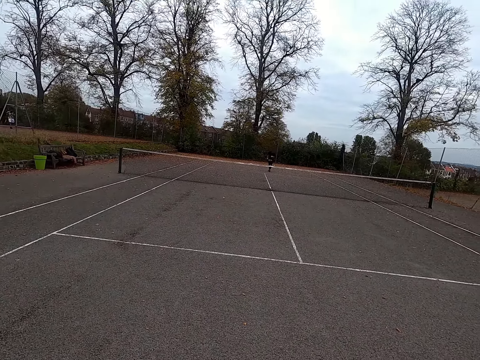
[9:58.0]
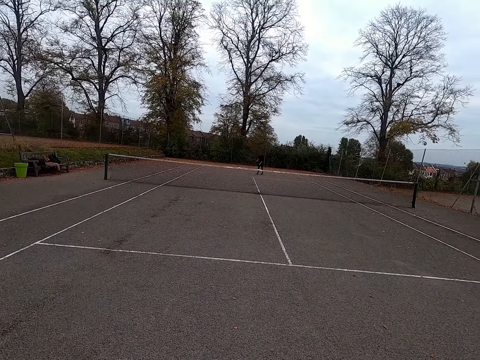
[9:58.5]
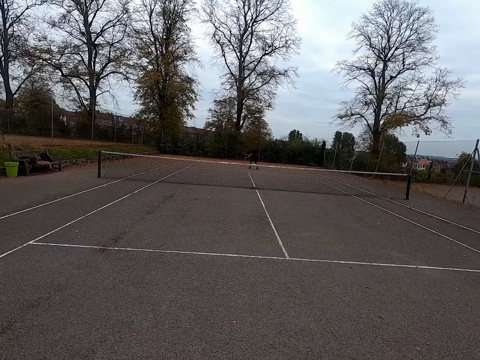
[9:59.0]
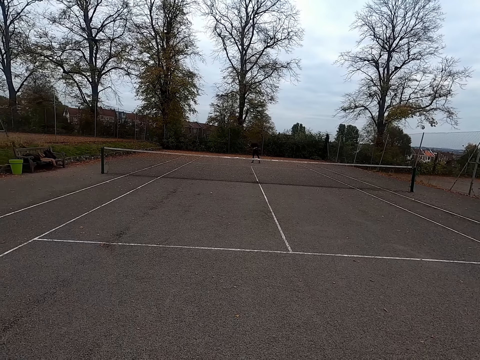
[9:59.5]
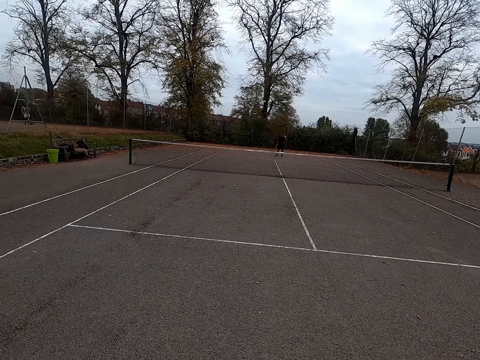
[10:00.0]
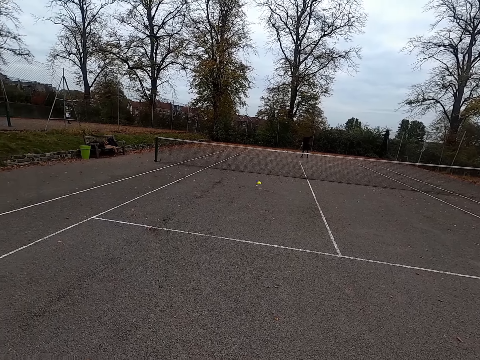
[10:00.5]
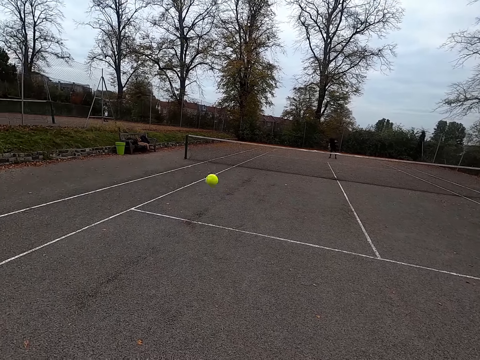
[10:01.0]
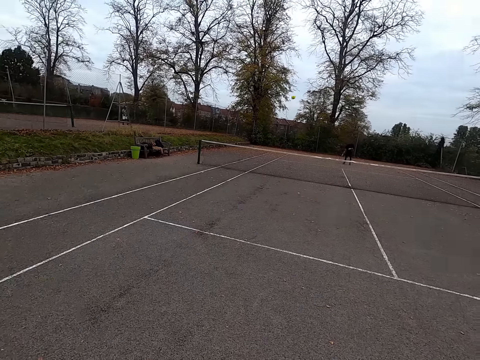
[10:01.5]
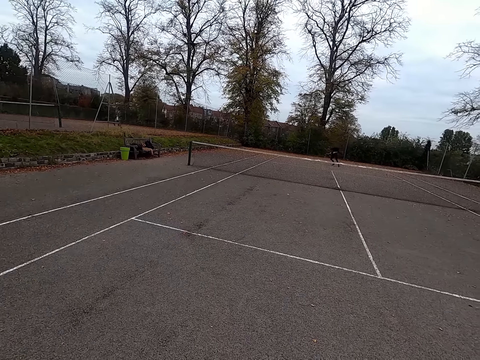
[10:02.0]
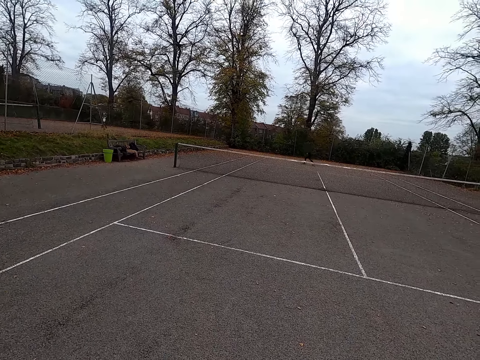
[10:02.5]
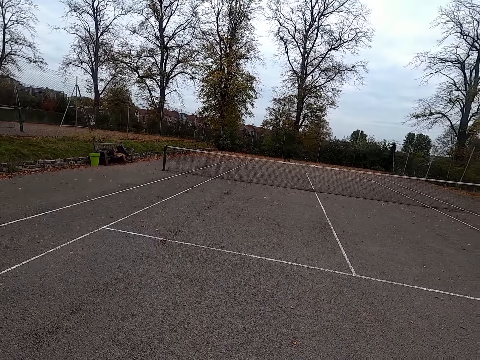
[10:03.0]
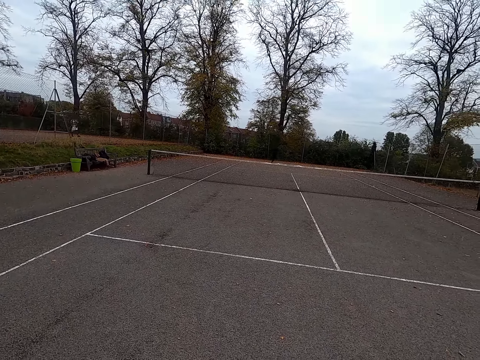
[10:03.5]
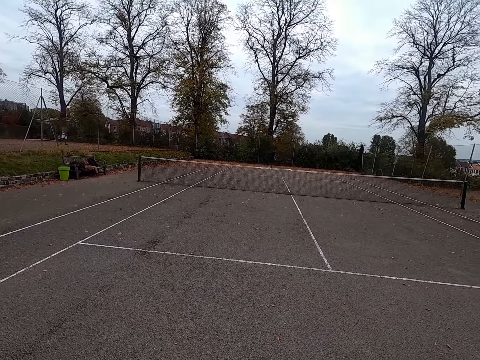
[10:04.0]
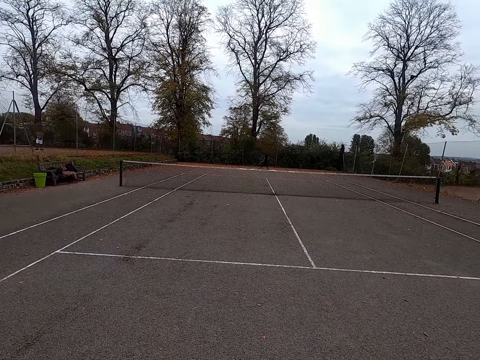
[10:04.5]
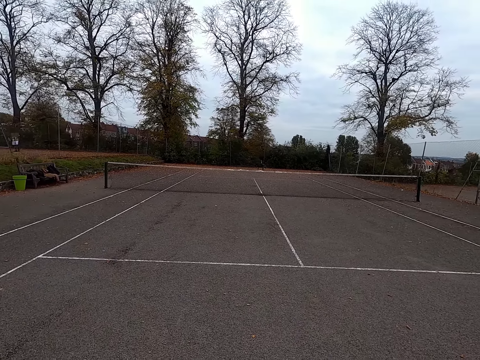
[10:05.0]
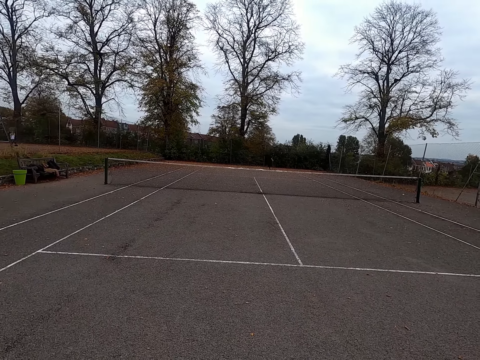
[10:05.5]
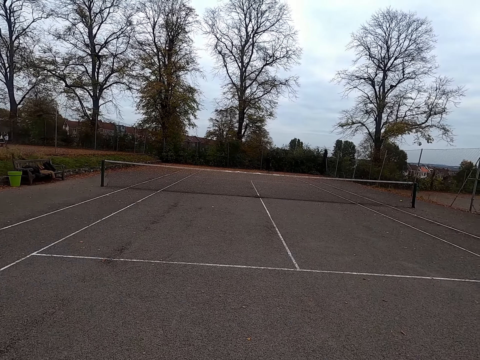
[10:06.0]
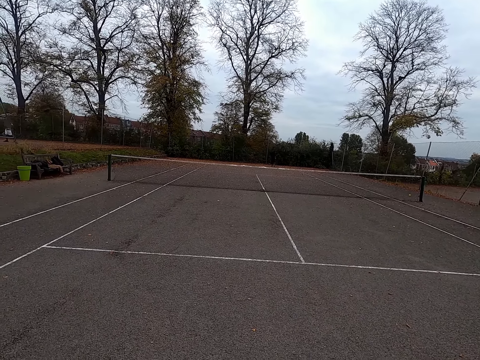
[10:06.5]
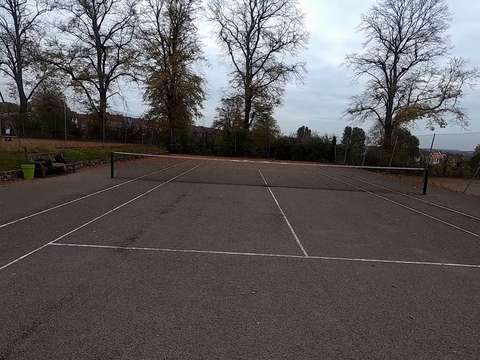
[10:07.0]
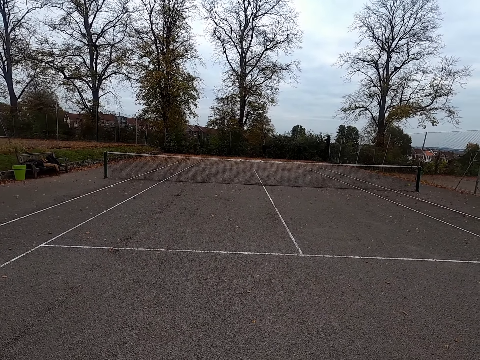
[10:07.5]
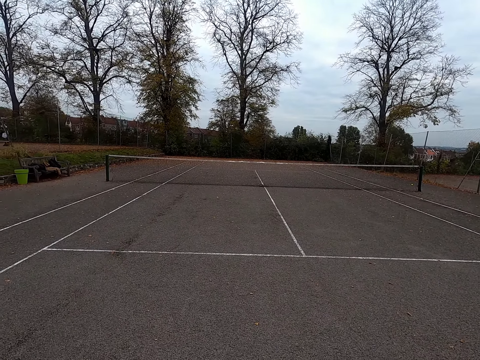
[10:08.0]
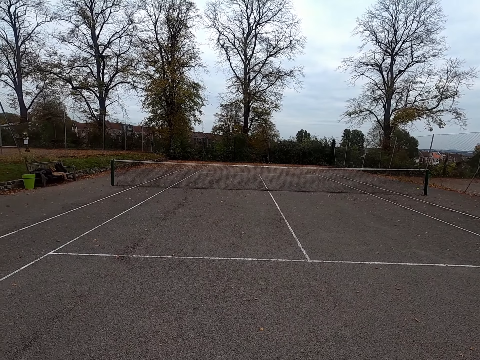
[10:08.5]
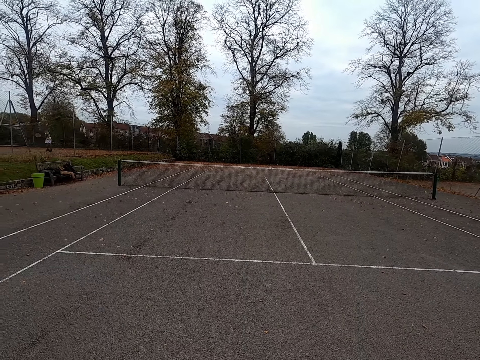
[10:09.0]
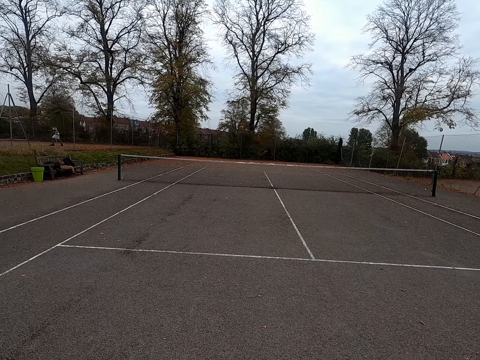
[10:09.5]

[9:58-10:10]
A man plays against the camera wearer and throws the ball with the tennis bat. The camera wearer looks around, throws the ball with the tennis bat, and plays against the man. The man walks around.

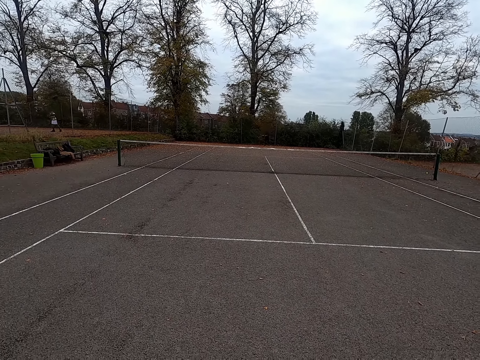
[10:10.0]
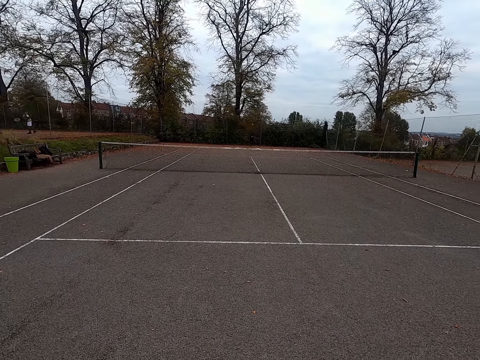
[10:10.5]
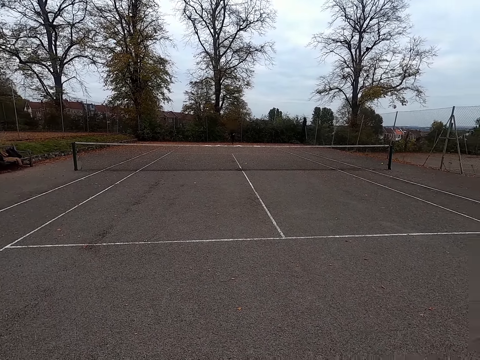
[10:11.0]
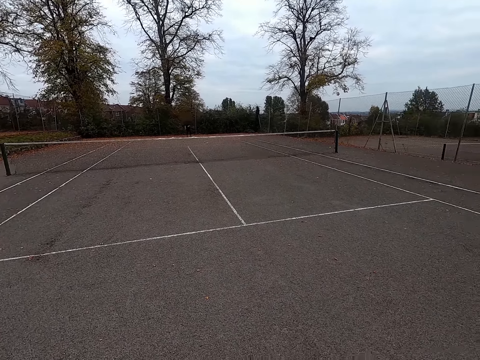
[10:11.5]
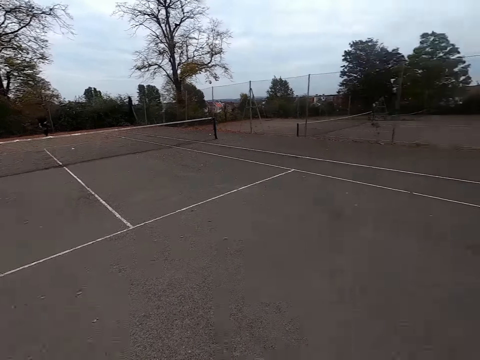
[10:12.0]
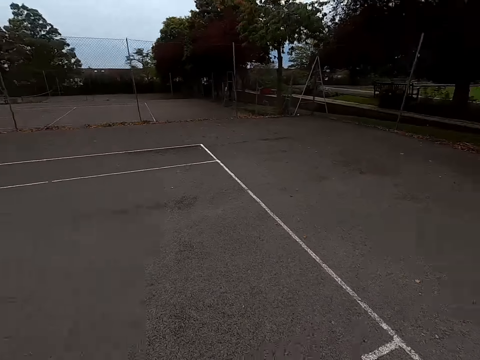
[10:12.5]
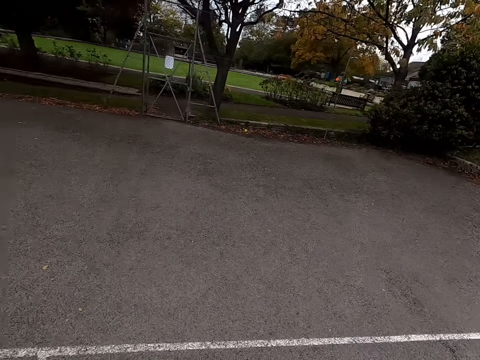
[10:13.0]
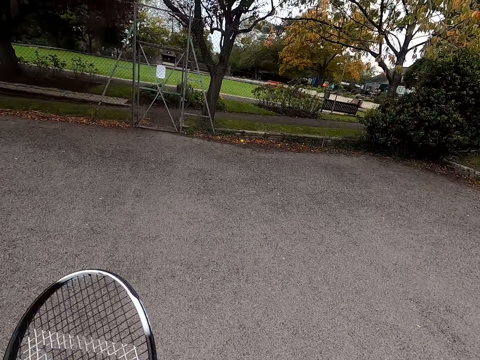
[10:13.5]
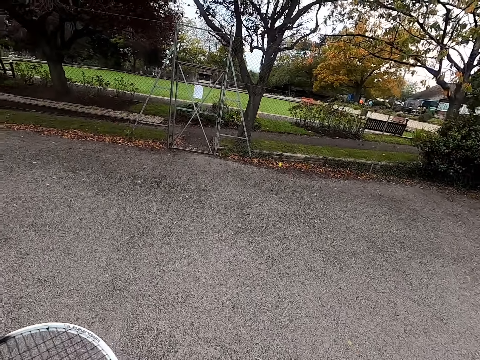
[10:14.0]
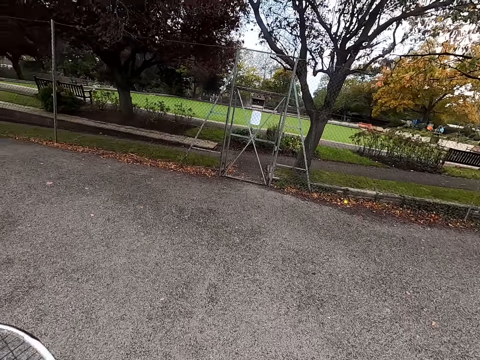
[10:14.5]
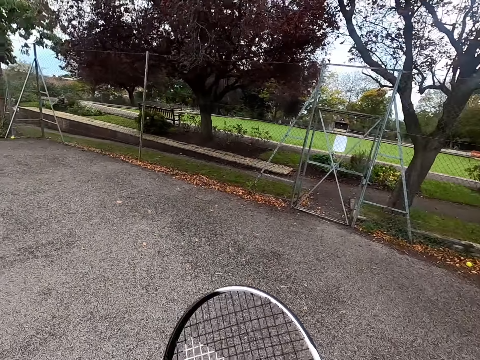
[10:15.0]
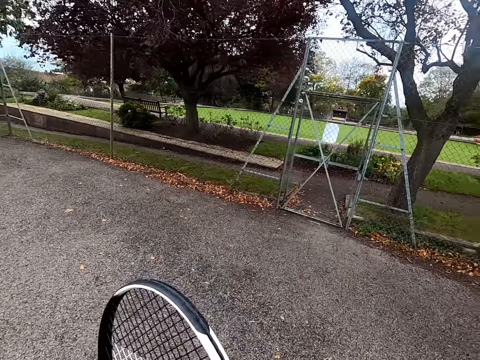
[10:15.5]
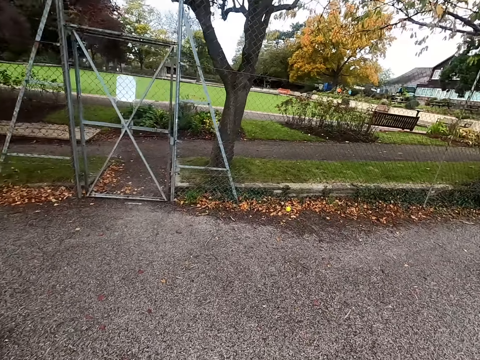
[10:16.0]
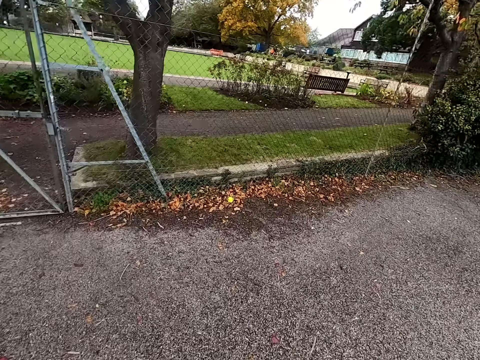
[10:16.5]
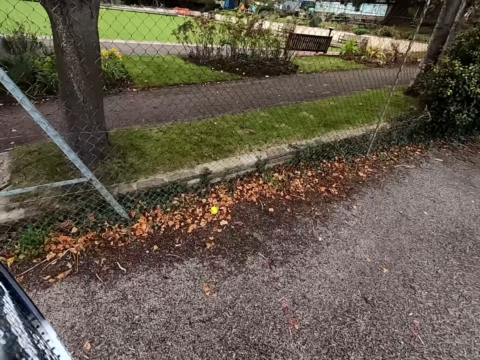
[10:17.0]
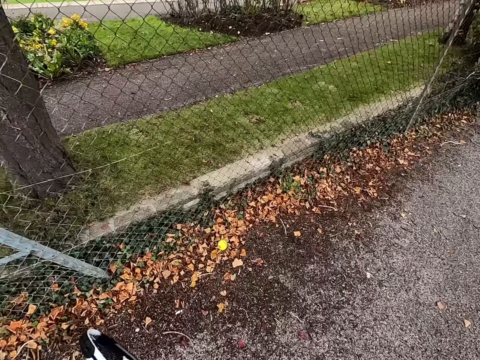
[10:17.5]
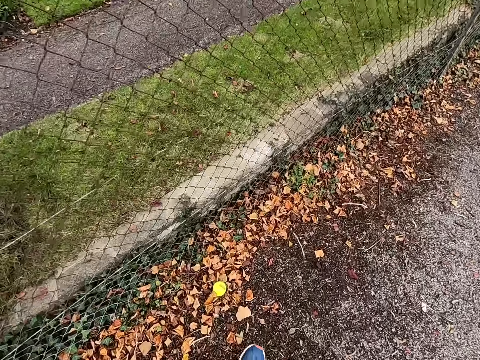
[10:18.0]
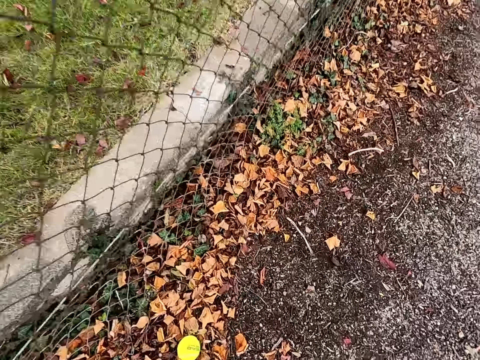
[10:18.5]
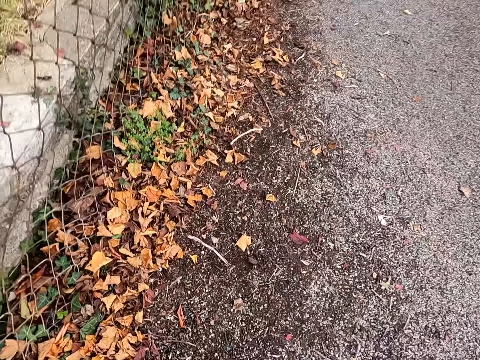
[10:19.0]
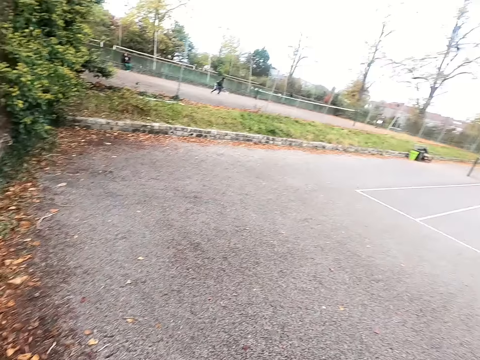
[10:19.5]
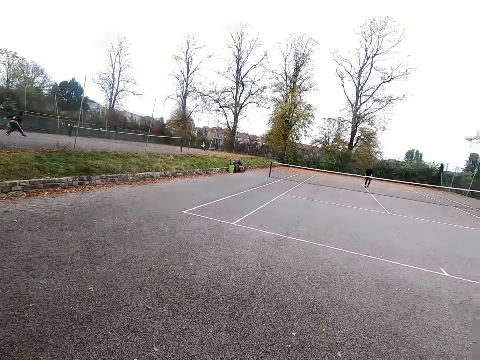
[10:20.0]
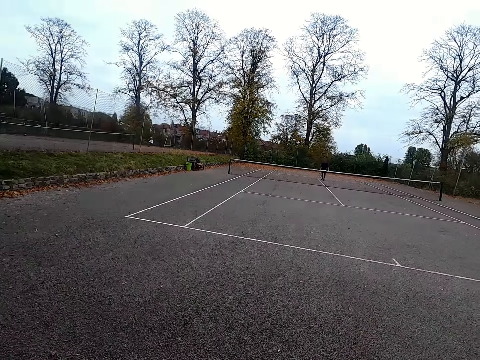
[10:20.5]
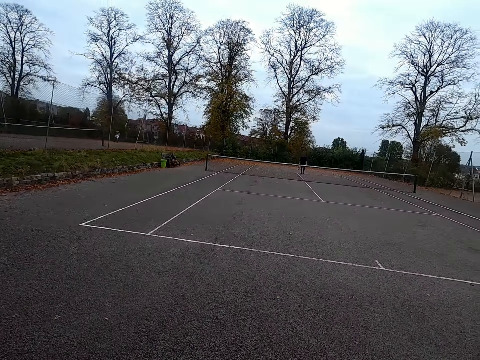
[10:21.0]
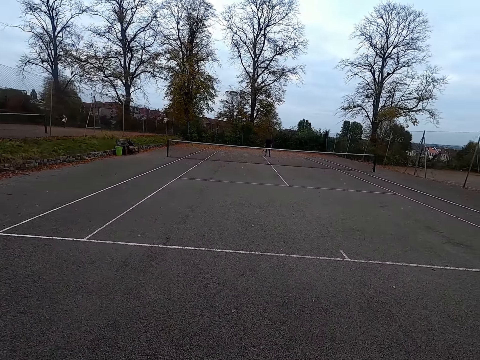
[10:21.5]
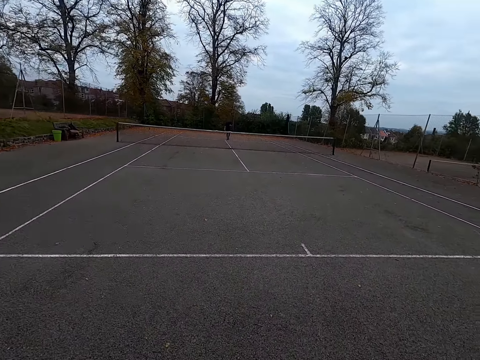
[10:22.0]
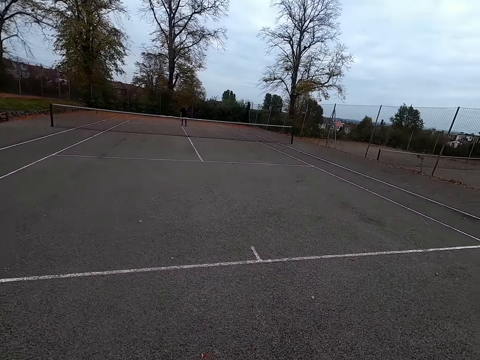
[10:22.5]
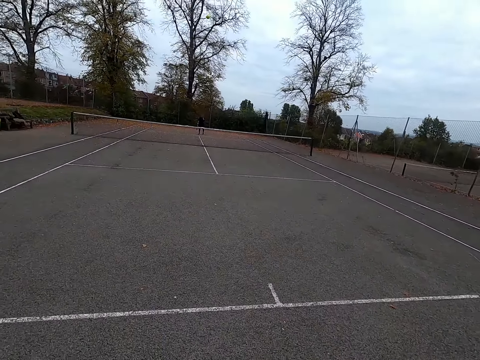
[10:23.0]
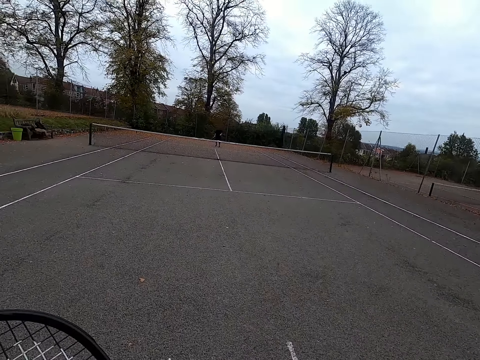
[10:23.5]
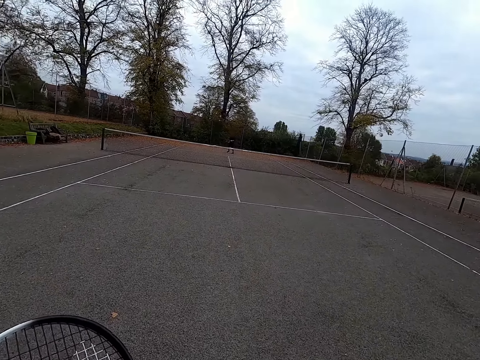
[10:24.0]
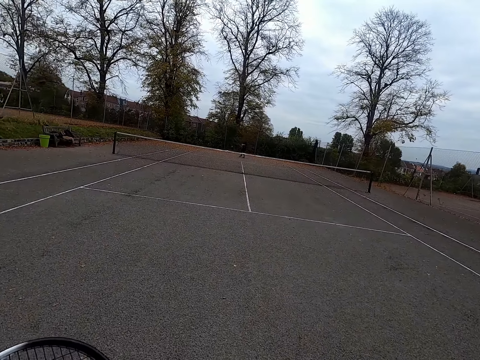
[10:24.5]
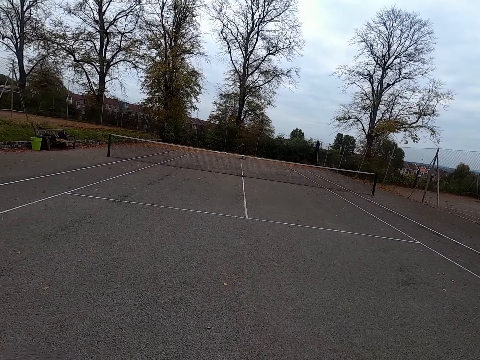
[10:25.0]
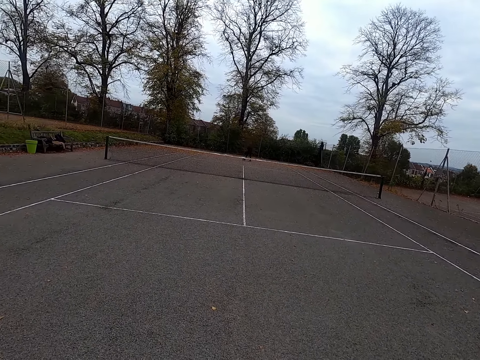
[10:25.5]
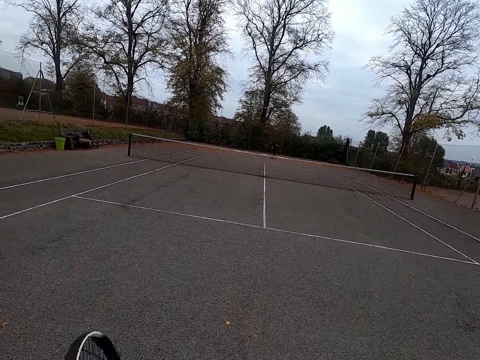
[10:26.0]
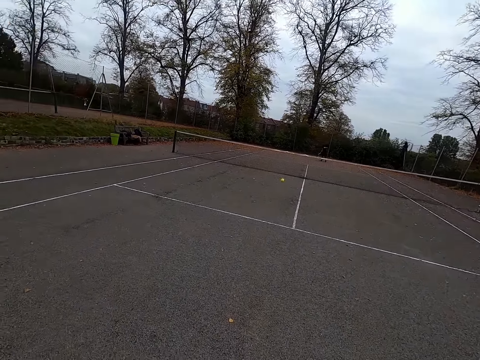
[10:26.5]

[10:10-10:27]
The camera wearer looks around. A man throws the ball with the tennis bat. The camera wearer walks around. They collect the tennis ball. They walk around, look around, throw the ball with the tennis bat, and play against the man. They walk around.
